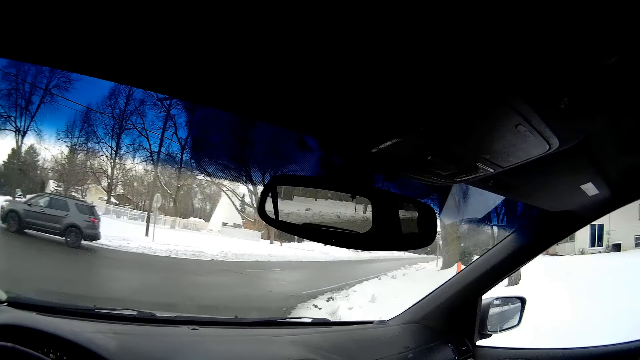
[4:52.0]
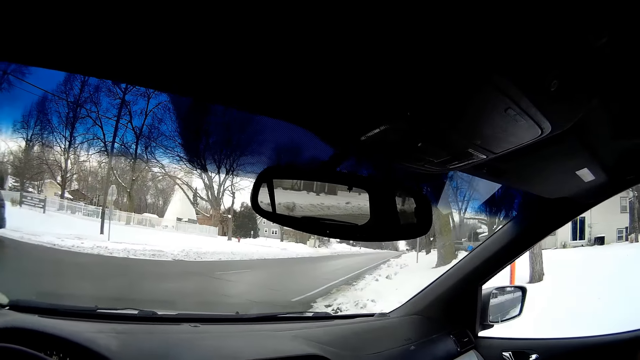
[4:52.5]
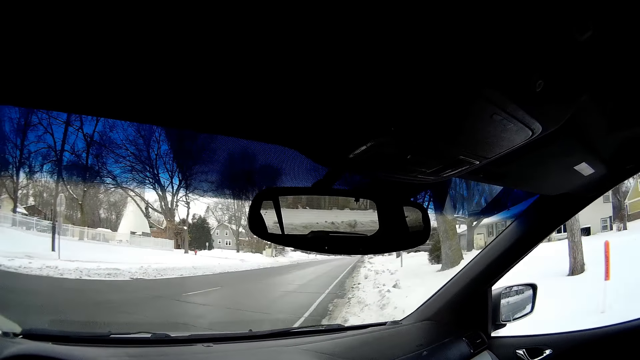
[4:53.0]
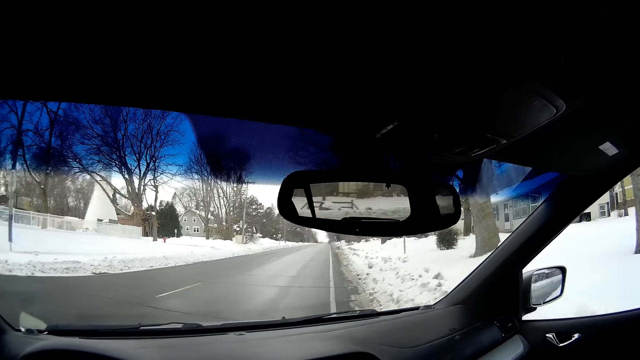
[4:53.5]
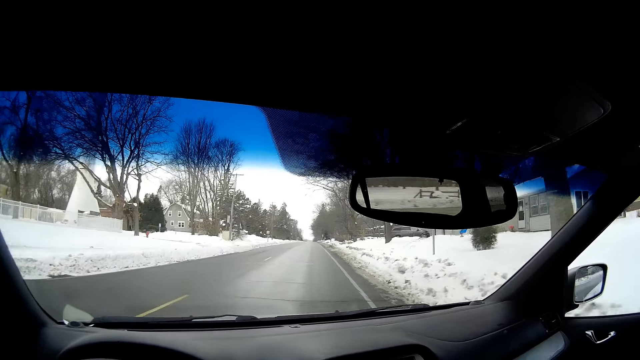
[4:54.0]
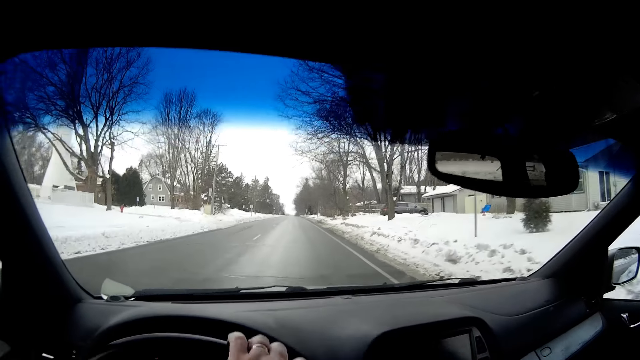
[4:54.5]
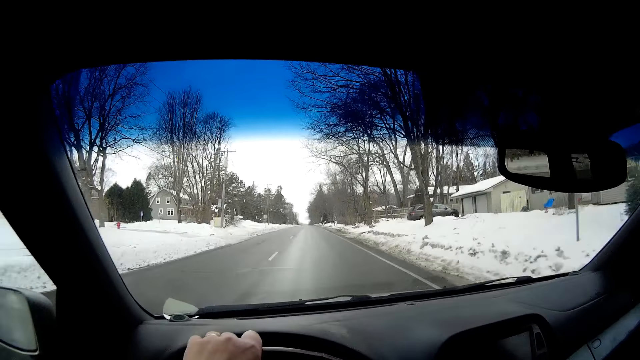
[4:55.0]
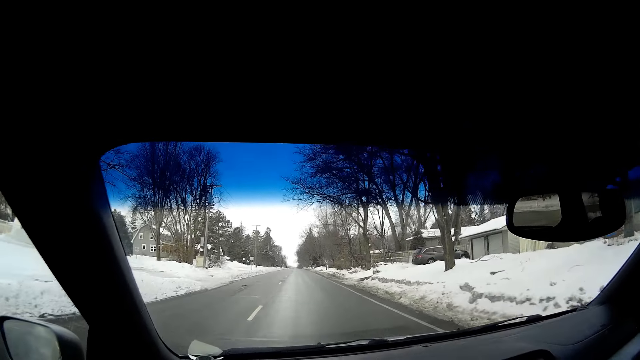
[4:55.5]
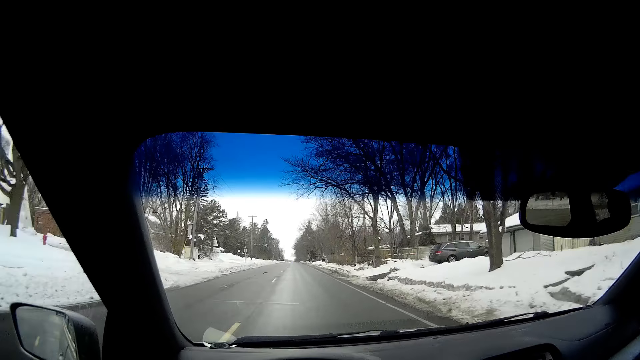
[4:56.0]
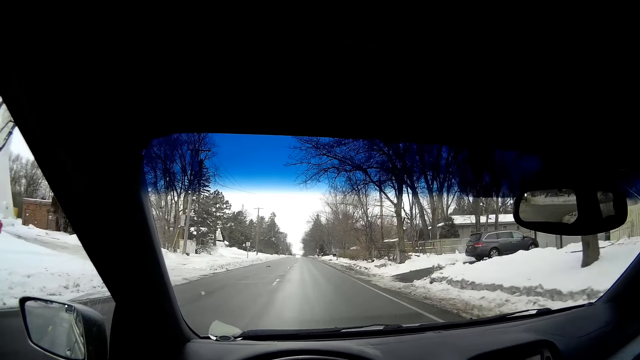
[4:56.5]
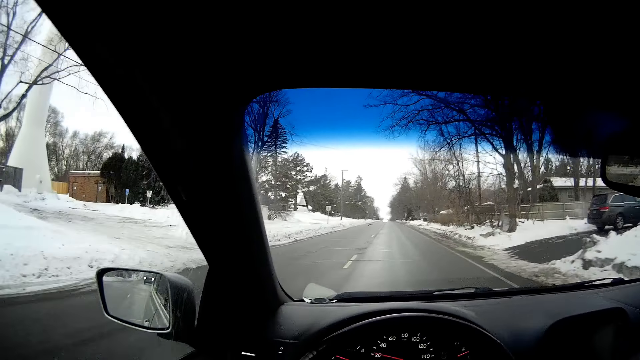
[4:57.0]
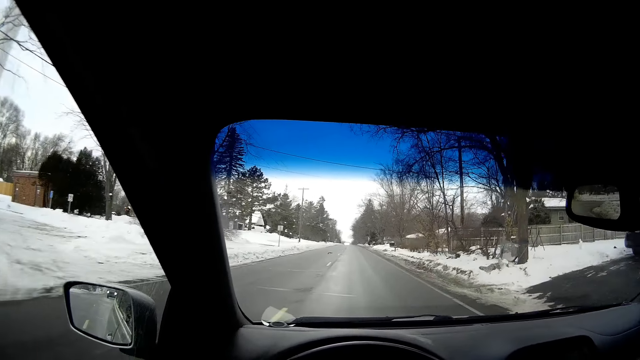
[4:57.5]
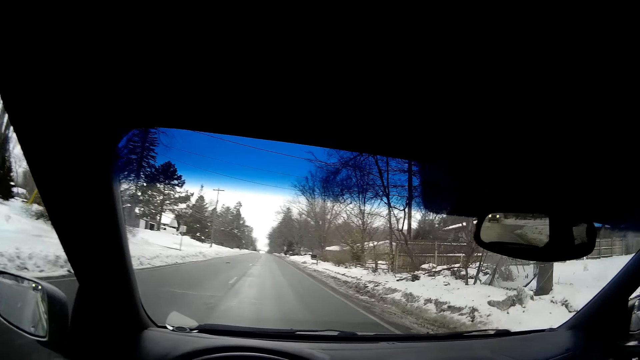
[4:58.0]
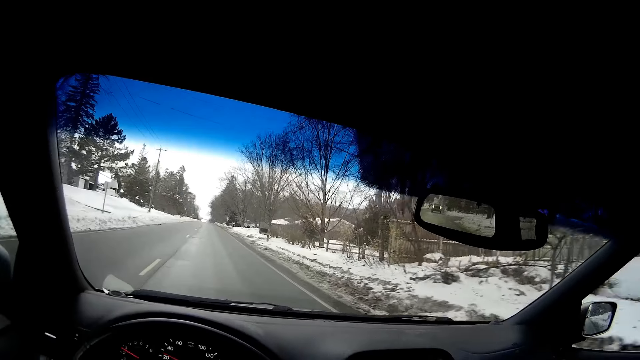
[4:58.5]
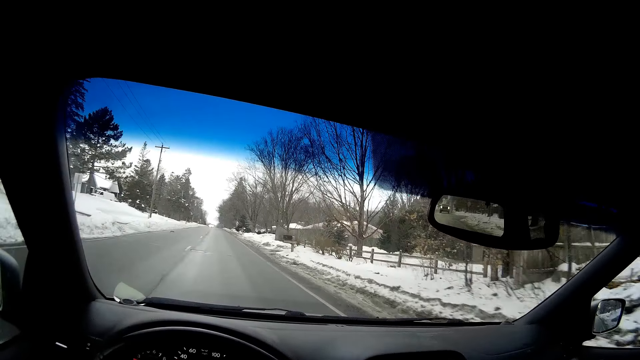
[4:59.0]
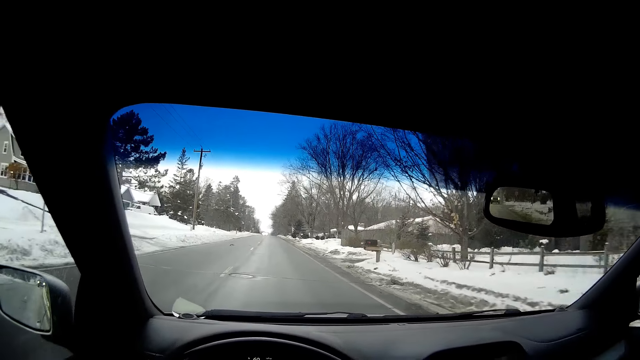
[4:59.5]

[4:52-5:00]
The camera wearer turns the car right. They drive the car on the road.

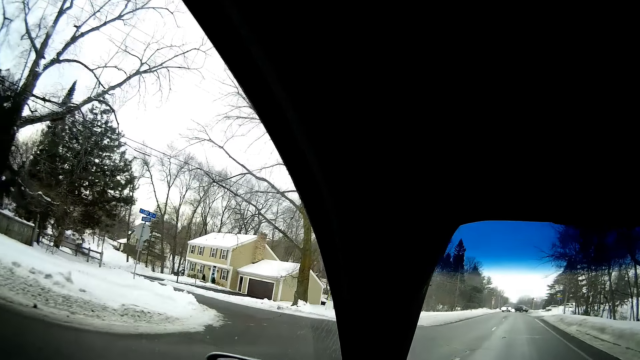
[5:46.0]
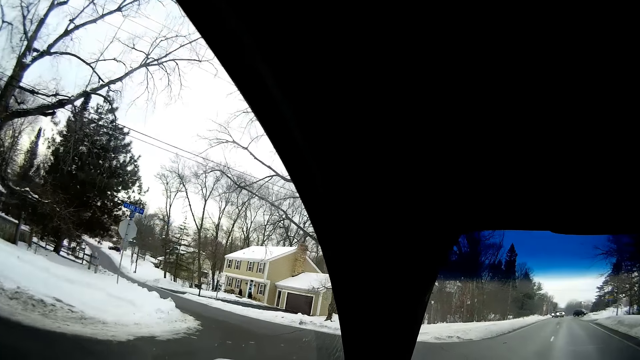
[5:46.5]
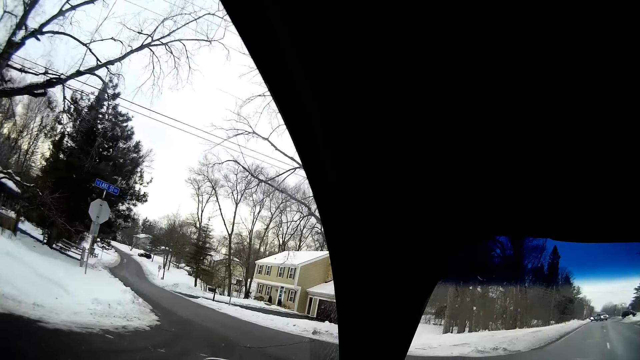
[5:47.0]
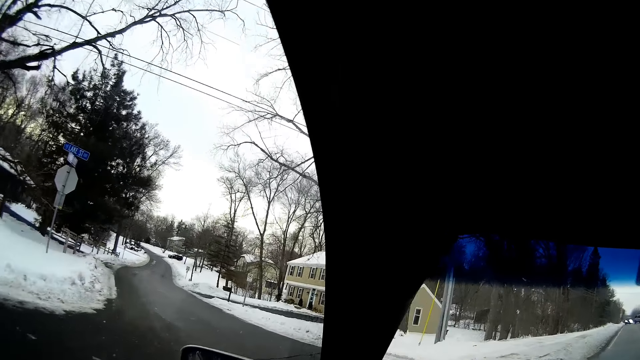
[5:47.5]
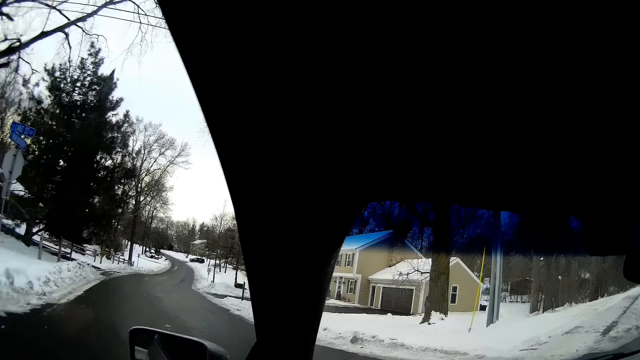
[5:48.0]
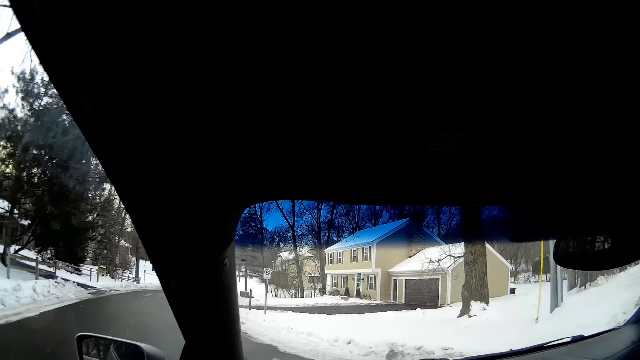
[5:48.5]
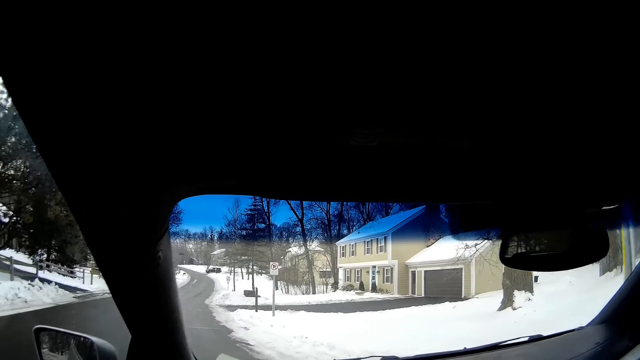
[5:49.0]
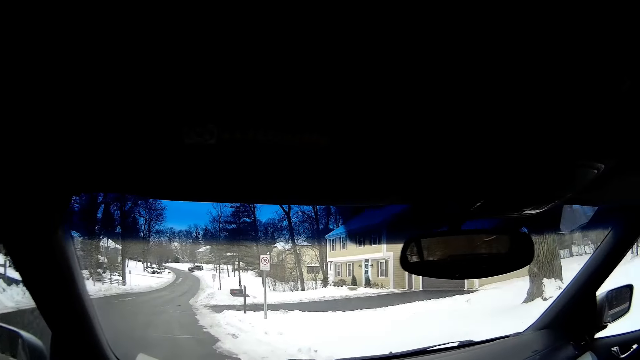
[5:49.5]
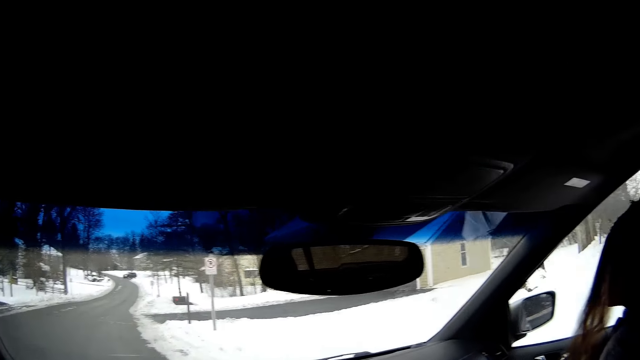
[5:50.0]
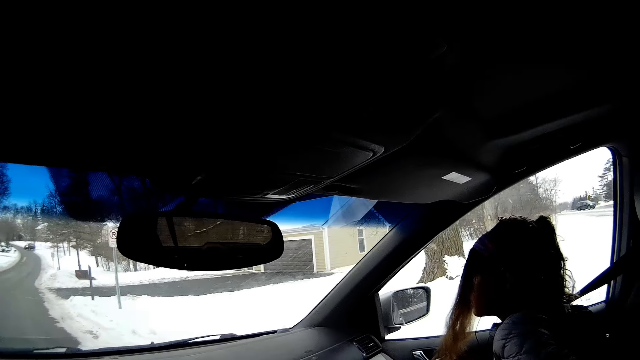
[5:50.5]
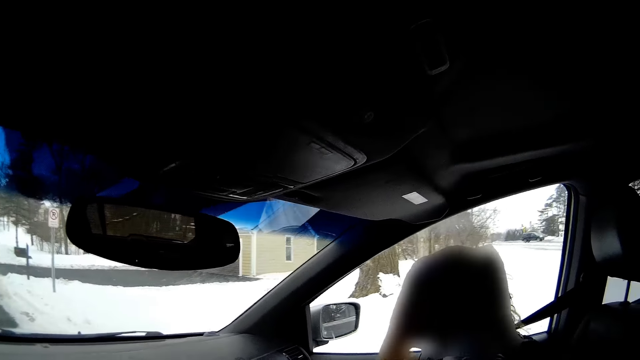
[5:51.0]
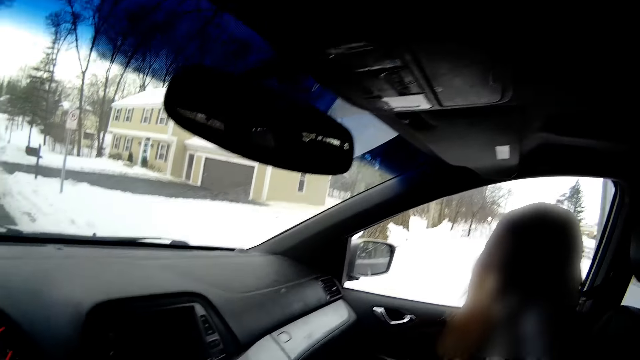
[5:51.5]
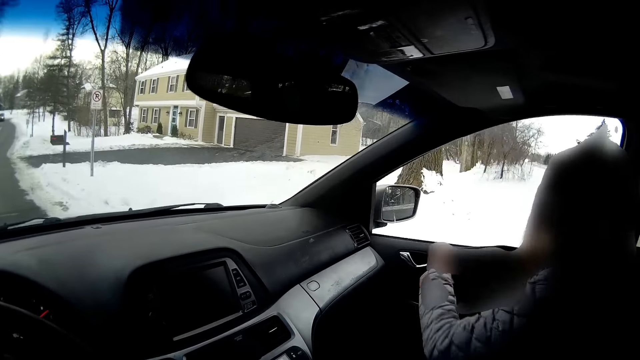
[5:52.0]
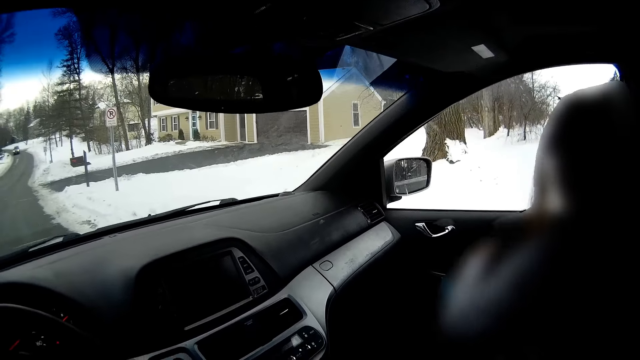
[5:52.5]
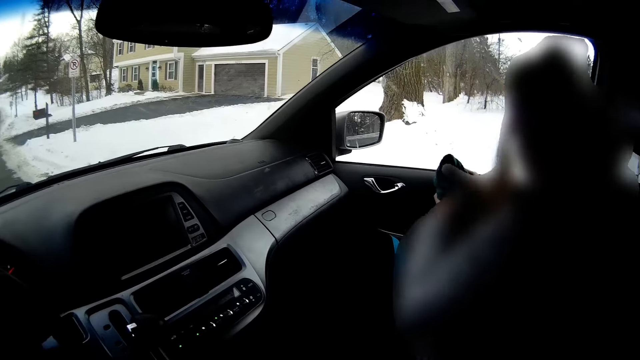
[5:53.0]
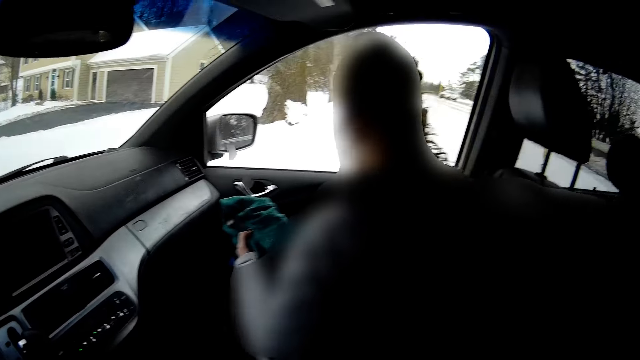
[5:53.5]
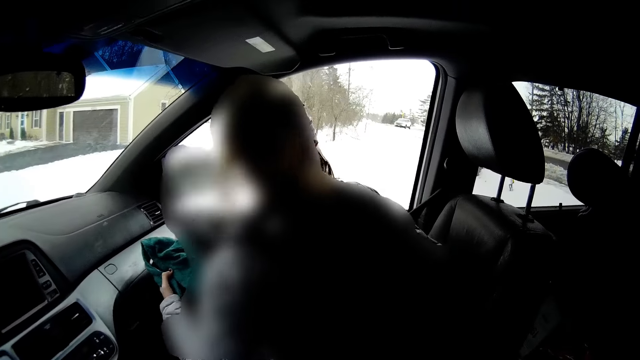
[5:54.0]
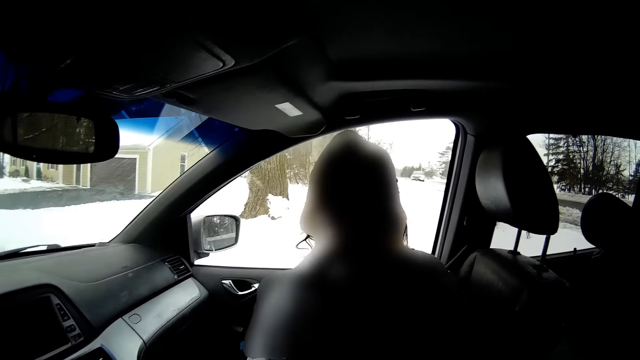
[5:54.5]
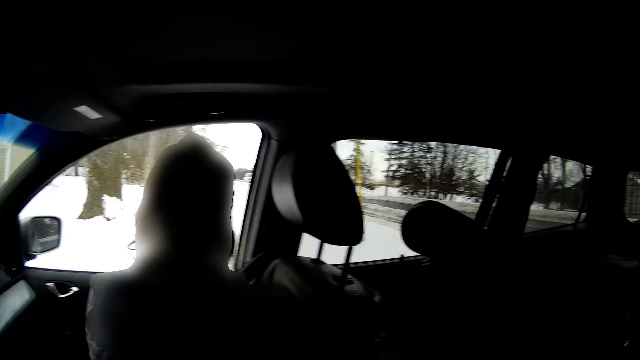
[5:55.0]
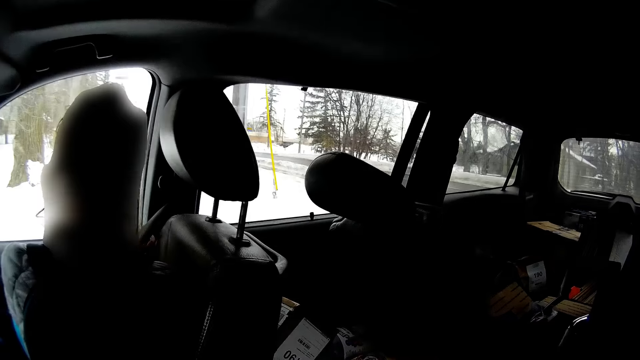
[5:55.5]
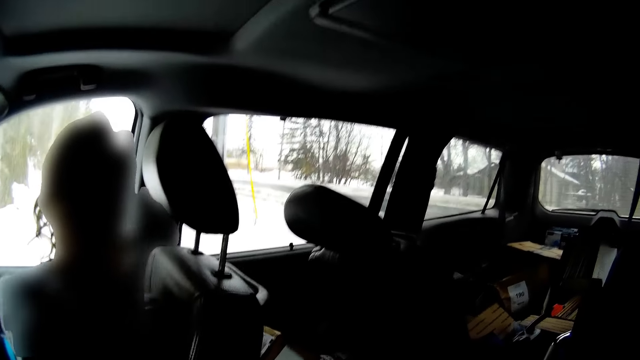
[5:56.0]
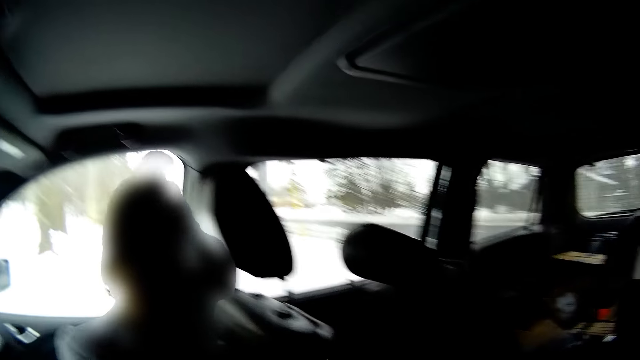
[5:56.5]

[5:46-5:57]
The camera wearer turns the car left. They stop the car.

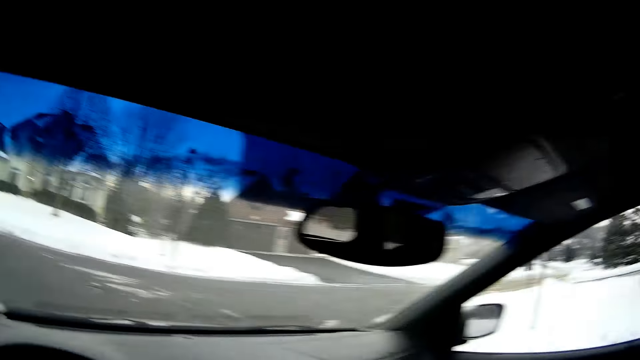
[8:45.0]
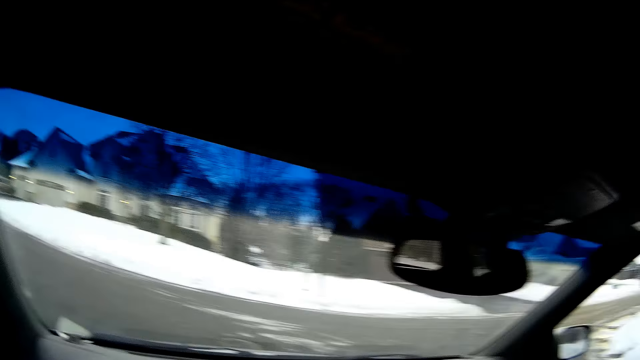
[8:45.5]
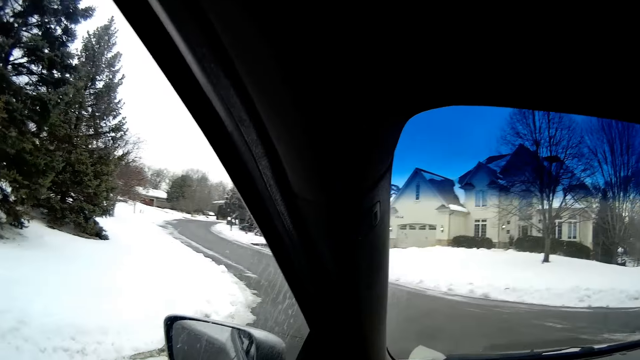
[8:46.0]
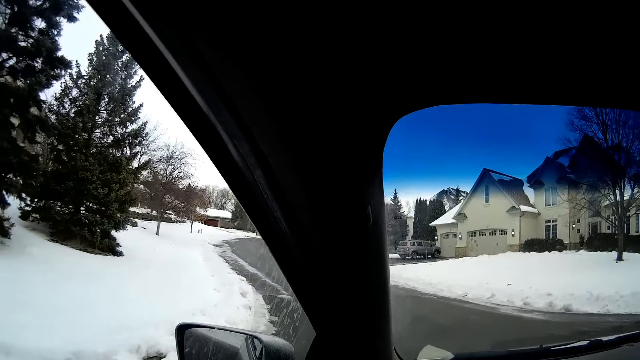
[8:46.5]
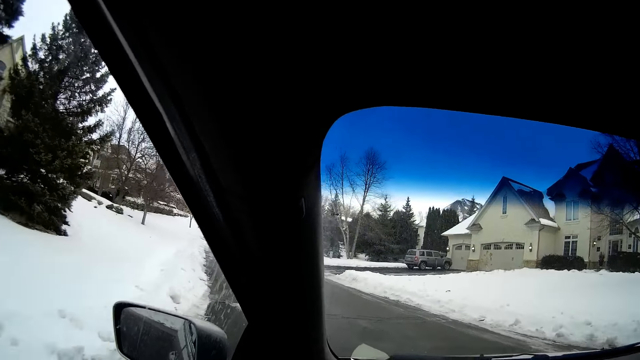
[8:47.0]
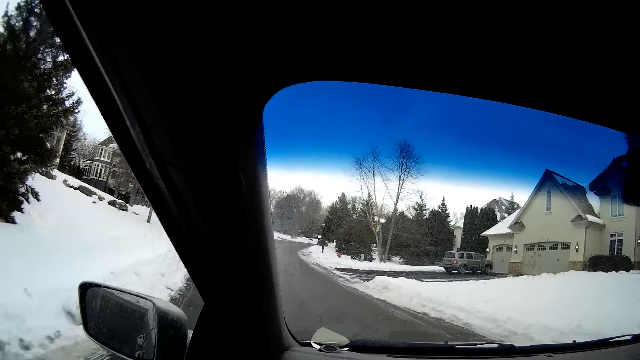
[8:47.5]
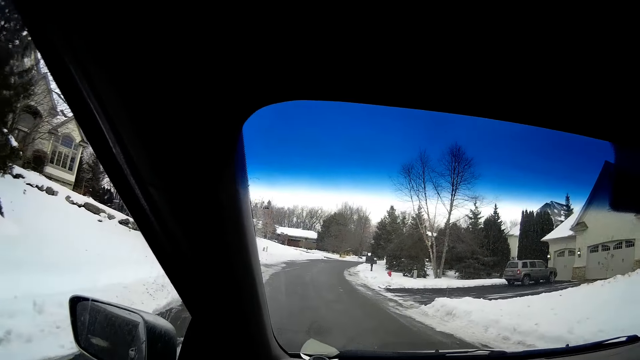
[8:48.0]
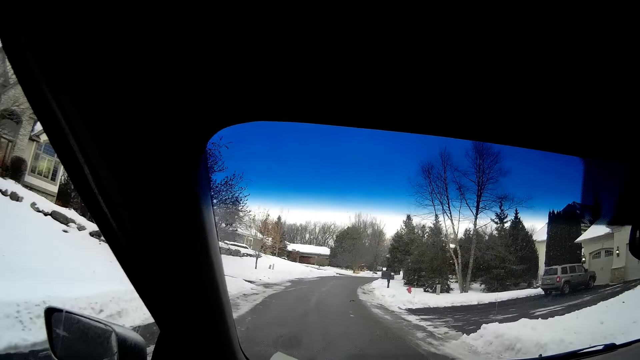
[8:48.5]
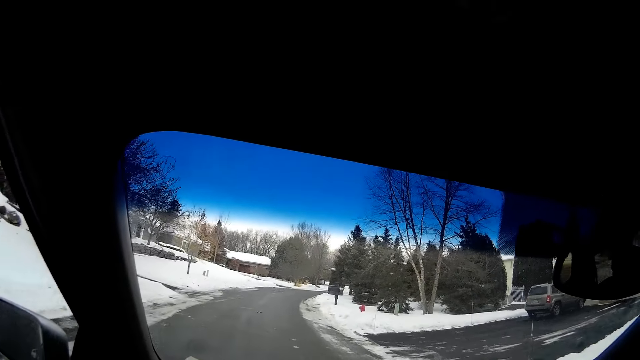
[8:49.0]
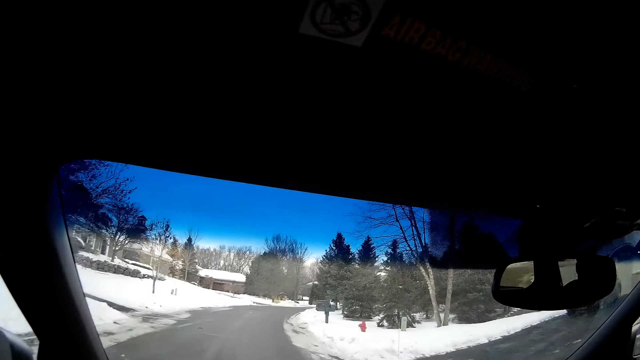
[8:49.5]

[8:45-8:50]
The camera wearer turns the car on the right.
